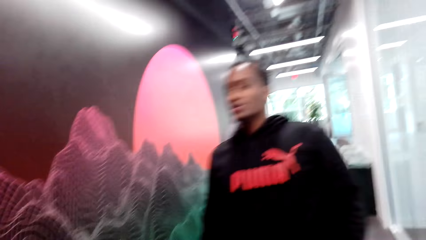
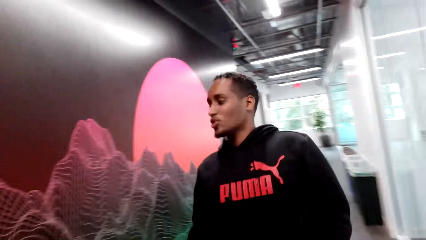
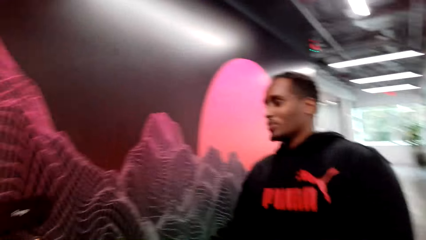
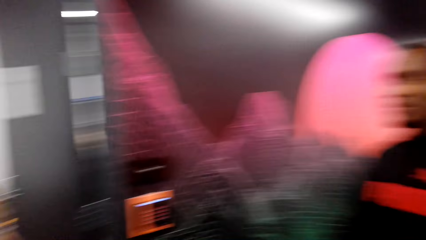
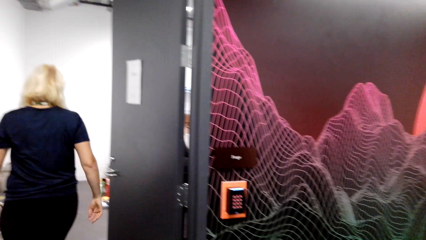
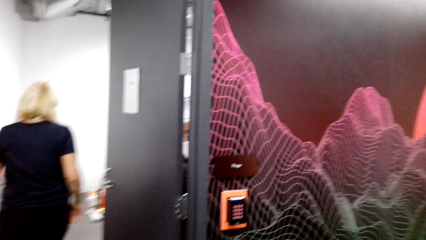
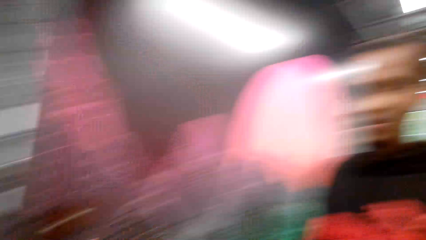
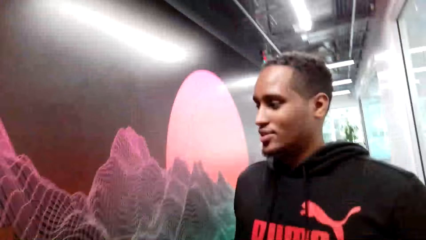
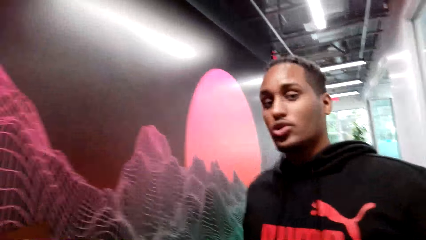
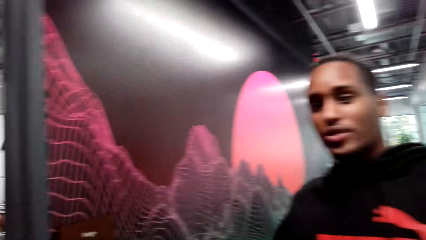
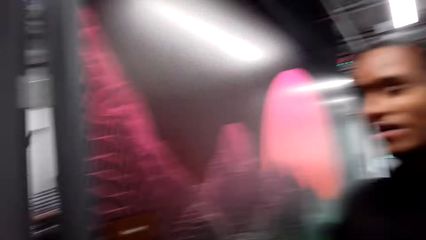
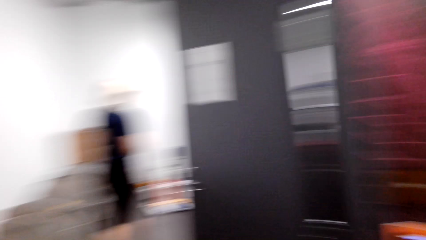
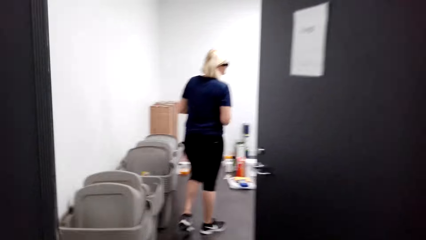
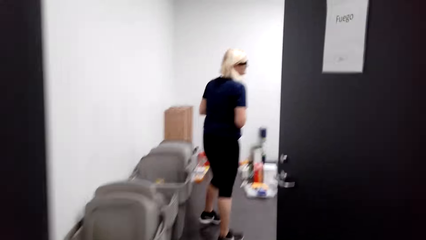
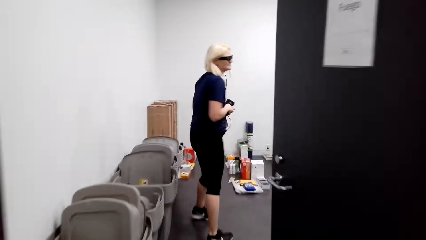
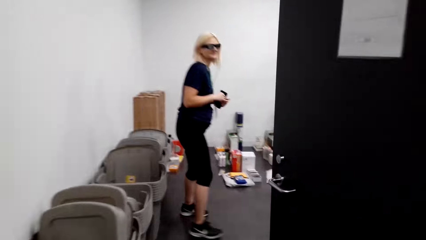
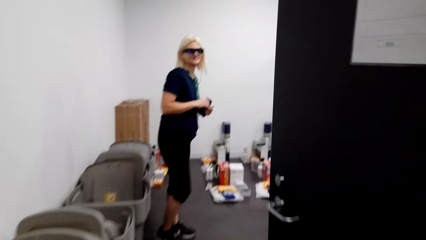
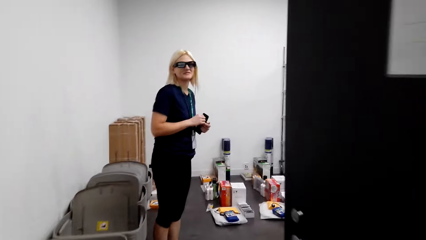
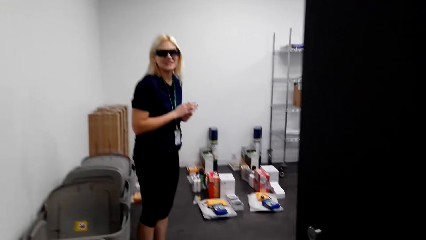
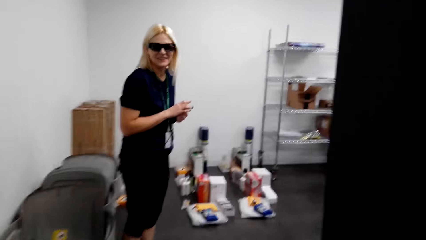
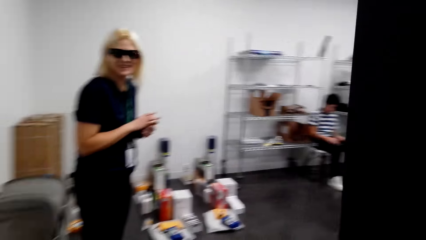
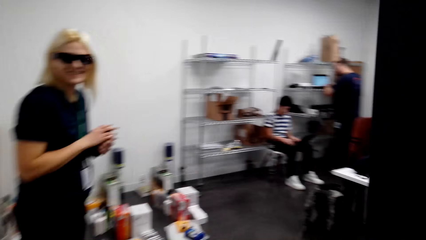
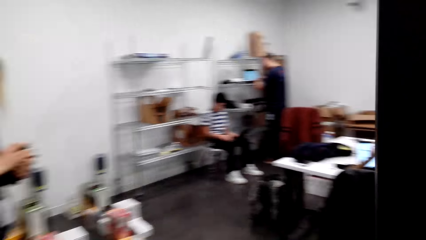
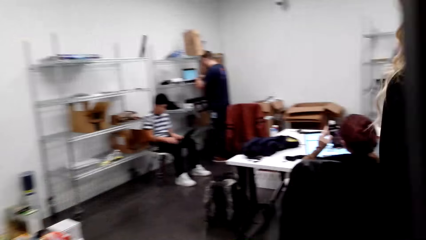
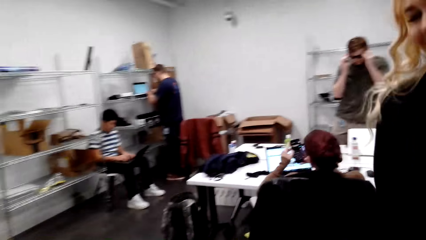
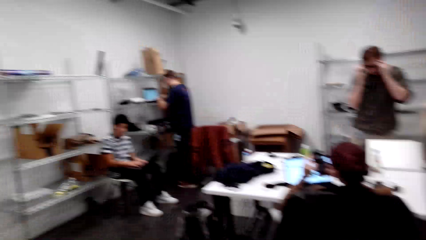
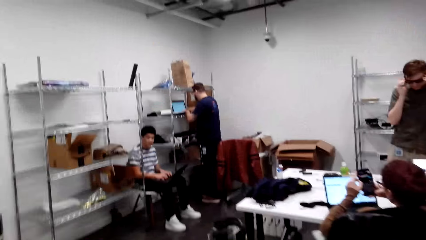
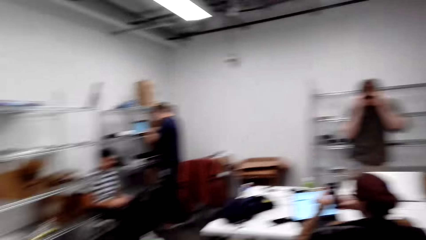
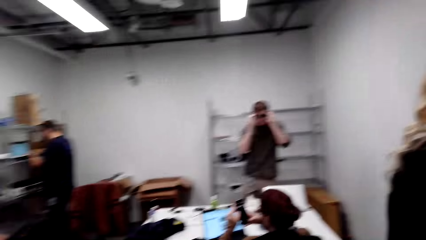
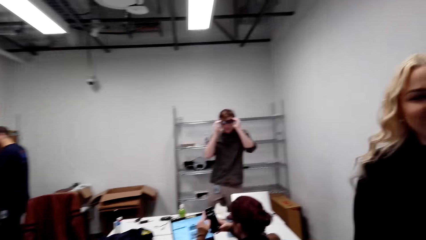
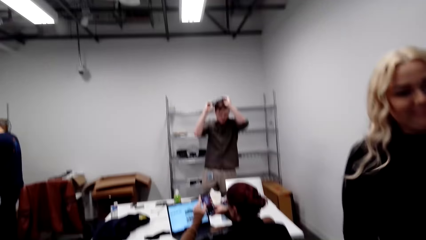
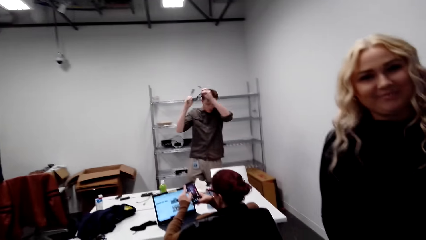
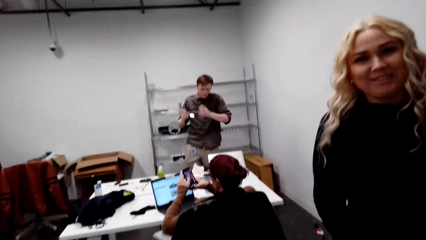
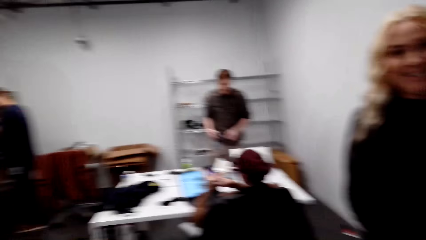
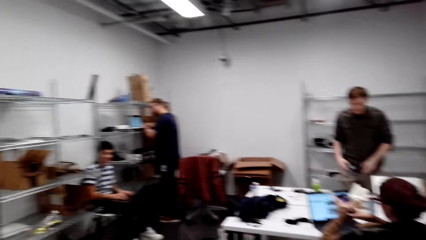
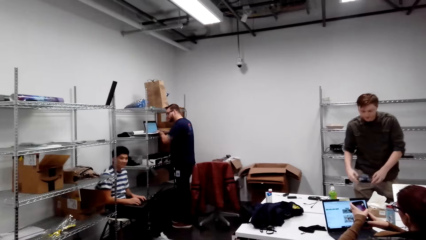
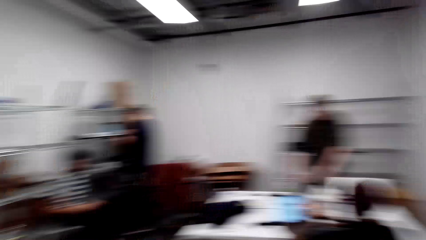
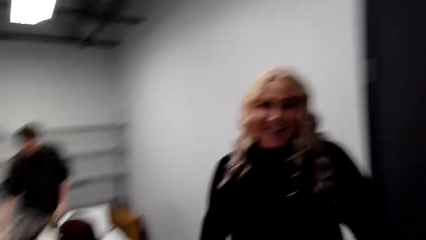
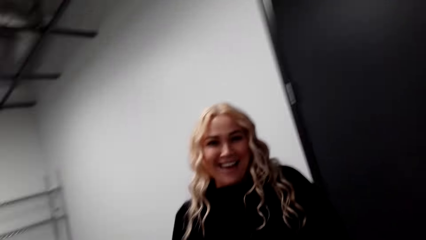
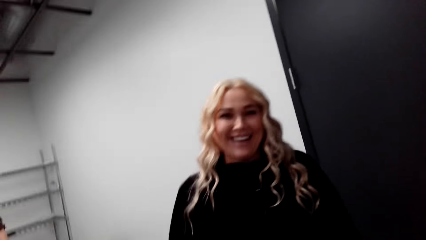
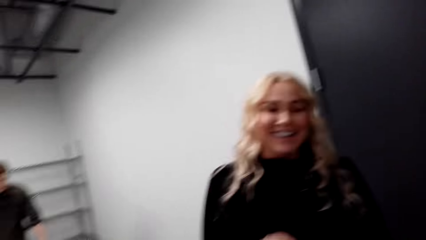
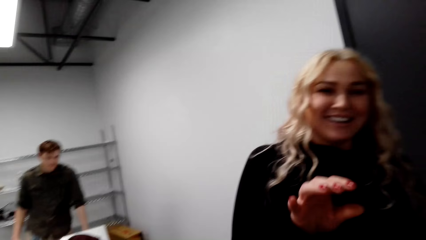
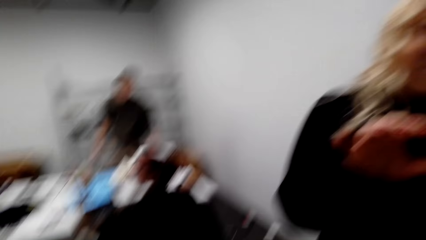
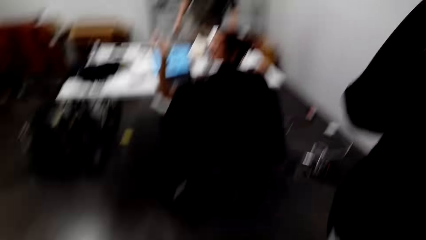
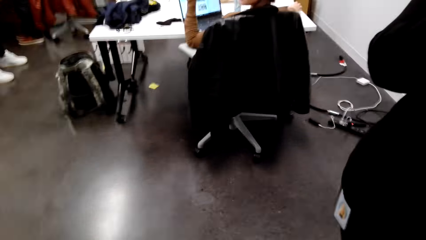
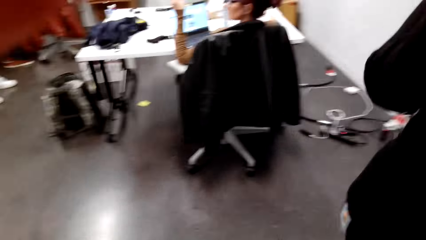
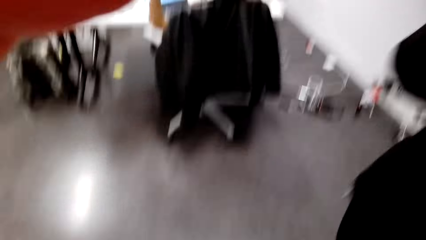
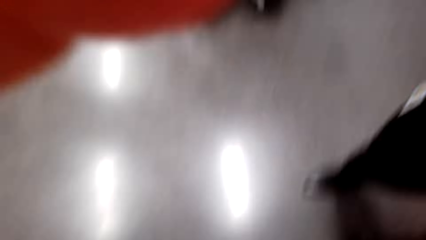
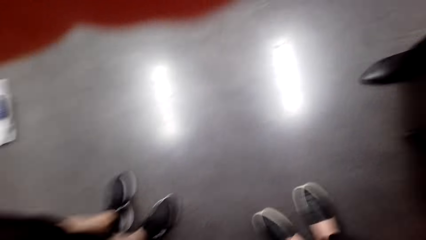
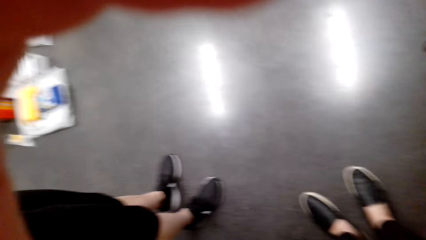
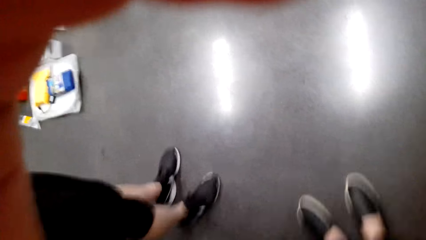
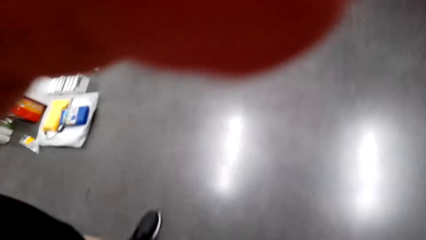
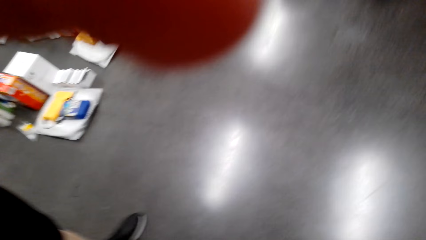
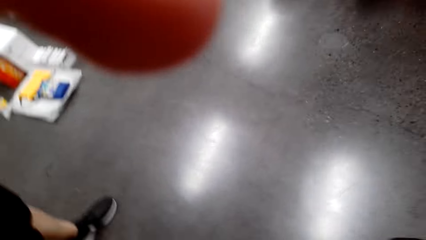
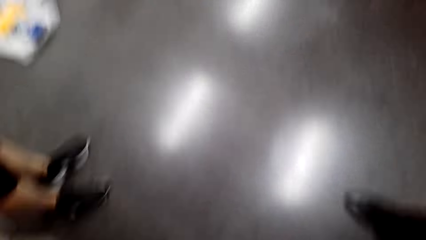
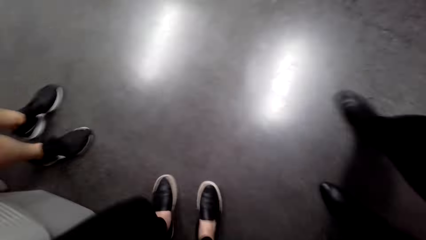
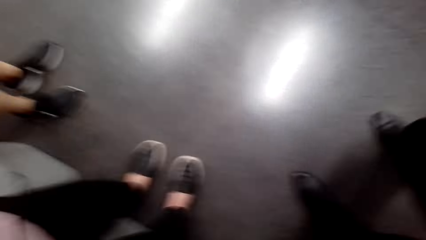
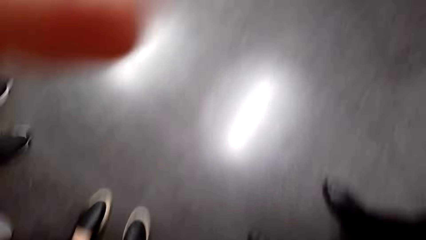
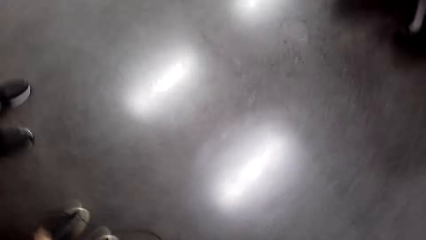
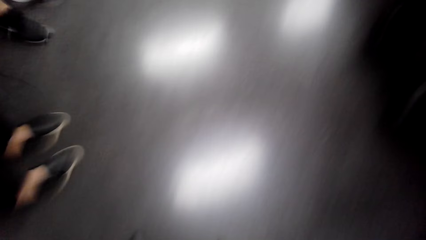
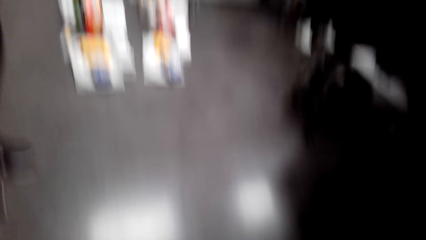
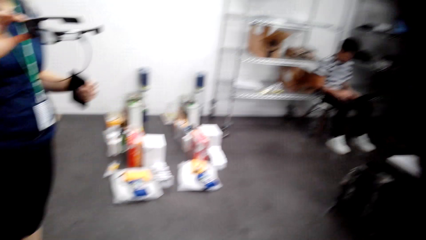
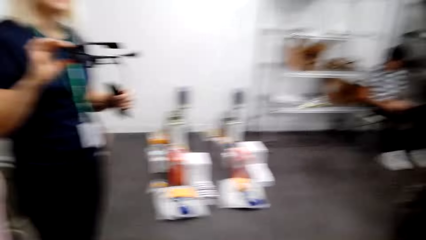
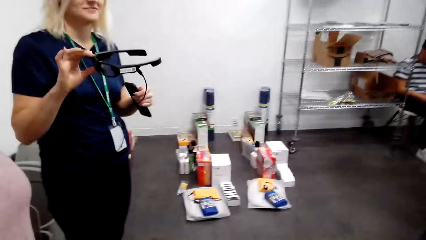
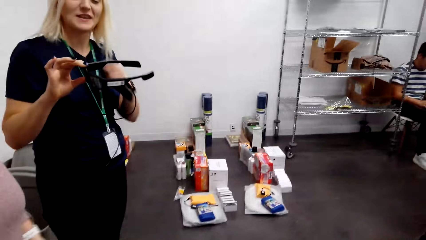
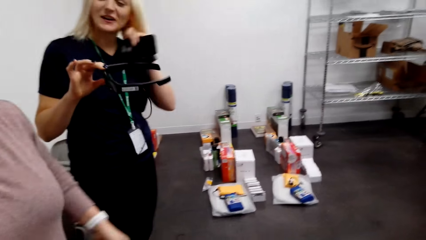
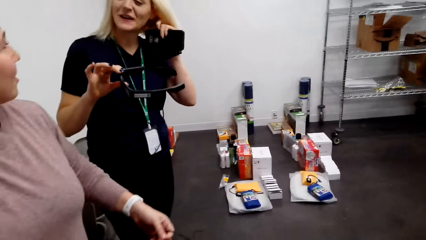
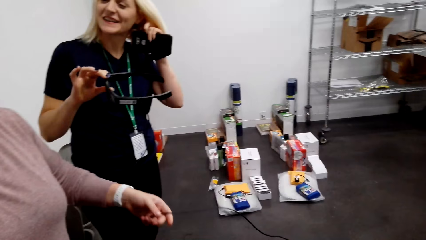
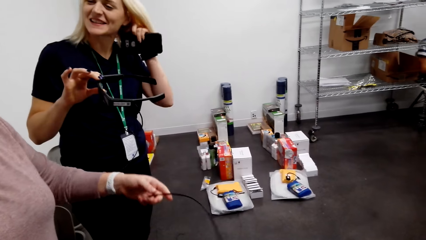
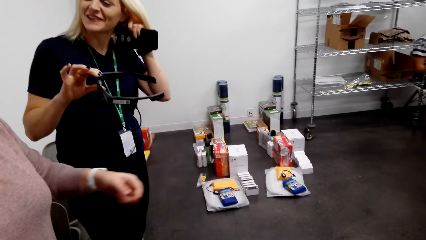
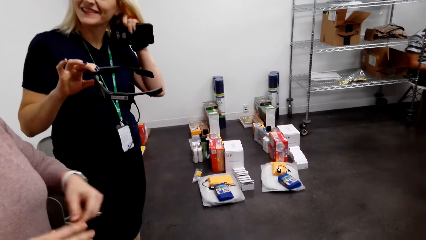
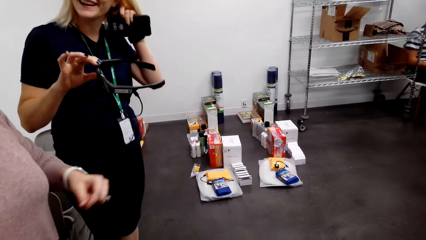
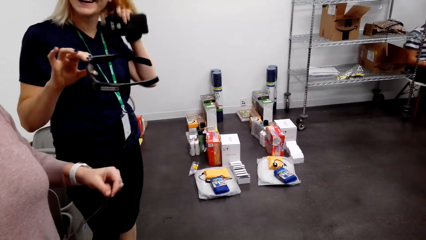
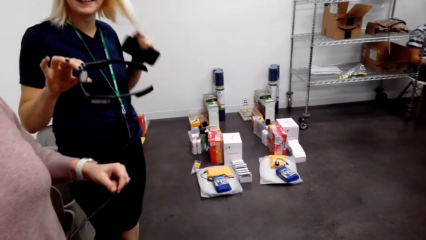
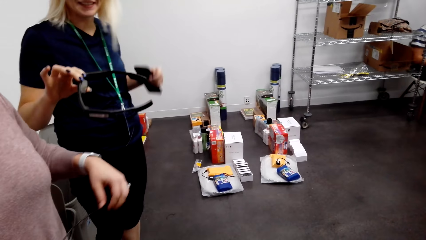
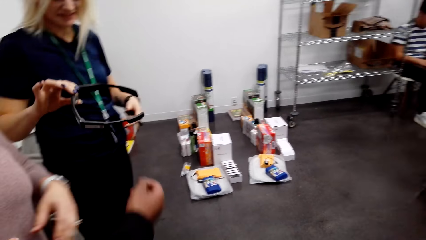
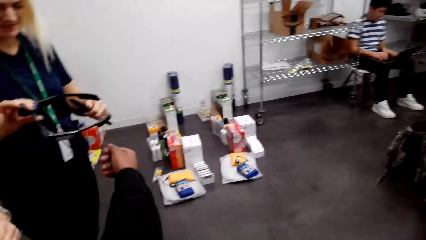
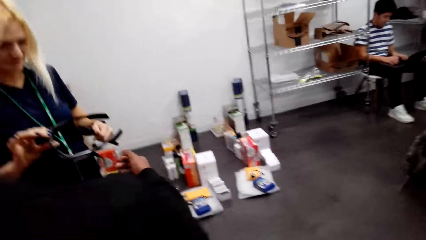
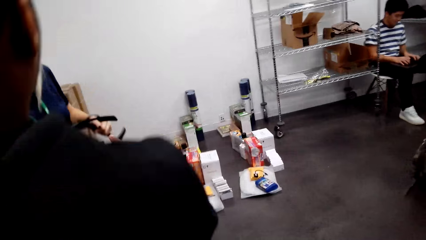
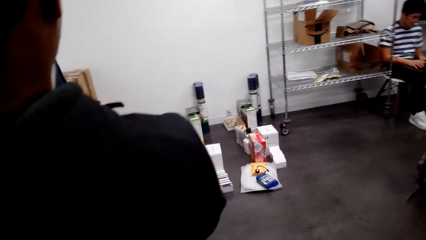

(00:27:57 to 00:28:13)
The camera wearer dialogues with a man. They look at a lady. They dialogue with the lady. They dialogue with another lady. They stand. The other lady takes off the camera for the camera wearer. The first lady takes off the camera glasses. The first lady dialogues with the other lady.
